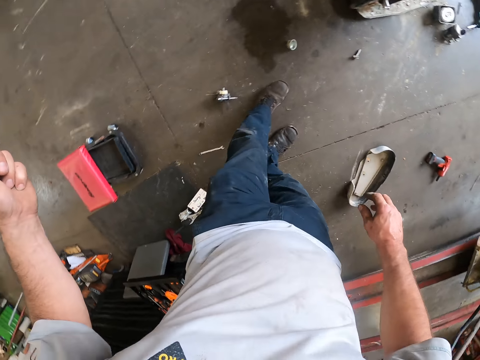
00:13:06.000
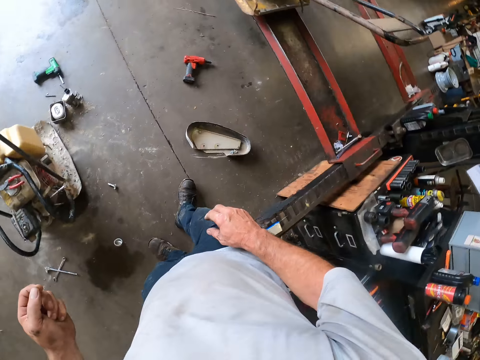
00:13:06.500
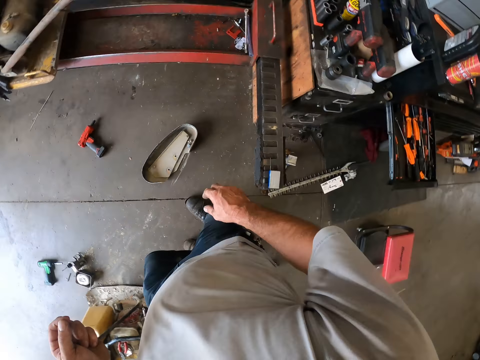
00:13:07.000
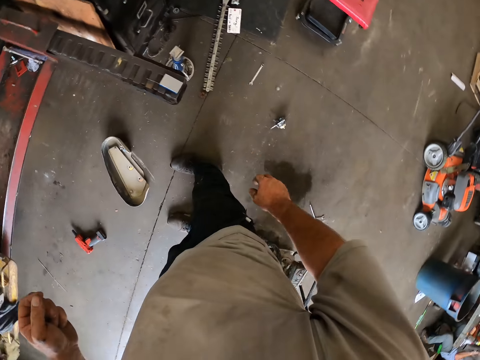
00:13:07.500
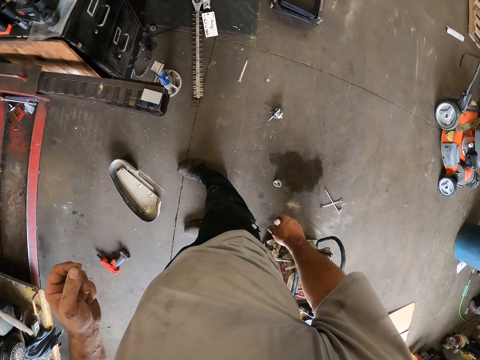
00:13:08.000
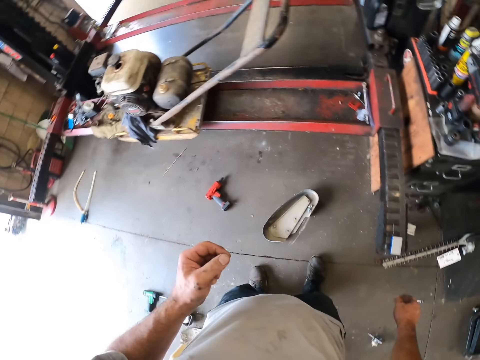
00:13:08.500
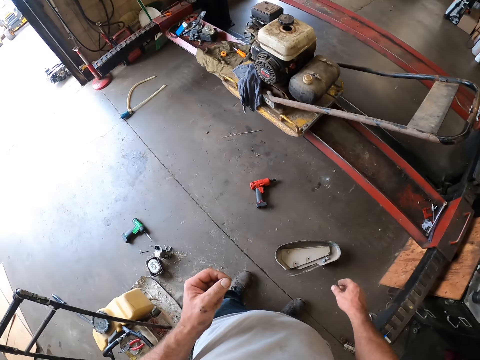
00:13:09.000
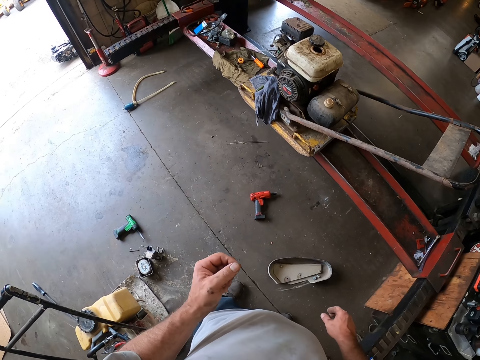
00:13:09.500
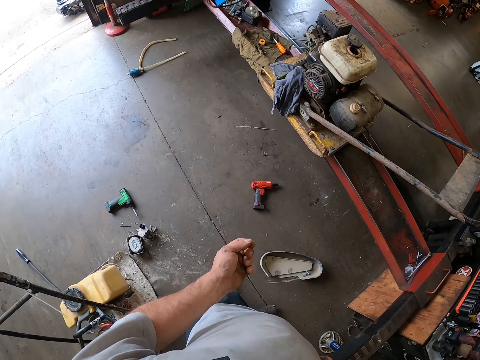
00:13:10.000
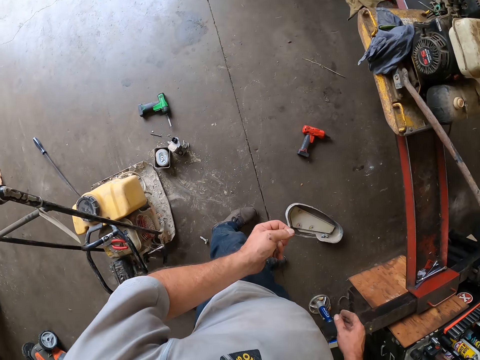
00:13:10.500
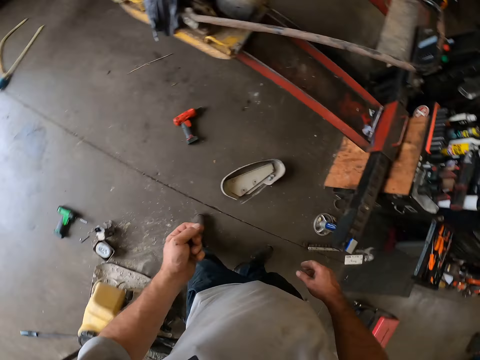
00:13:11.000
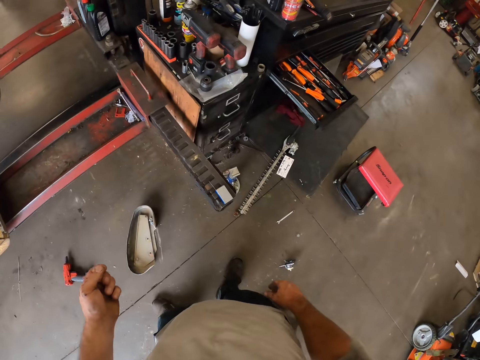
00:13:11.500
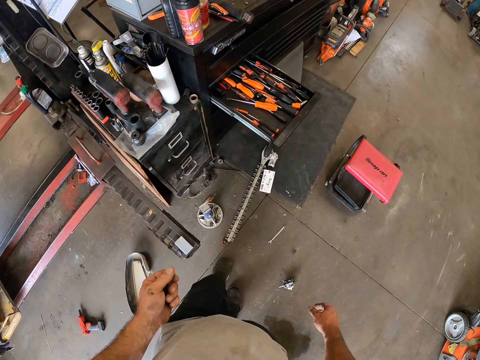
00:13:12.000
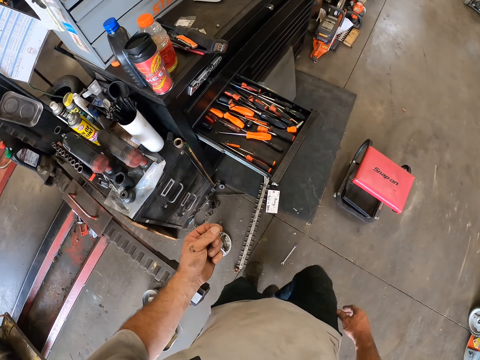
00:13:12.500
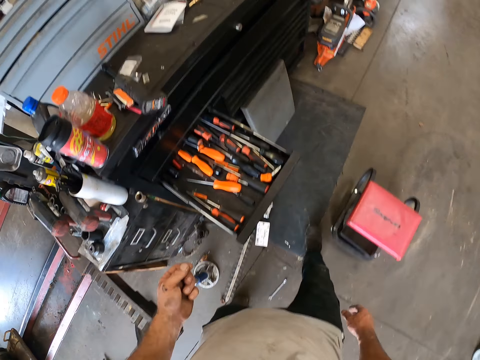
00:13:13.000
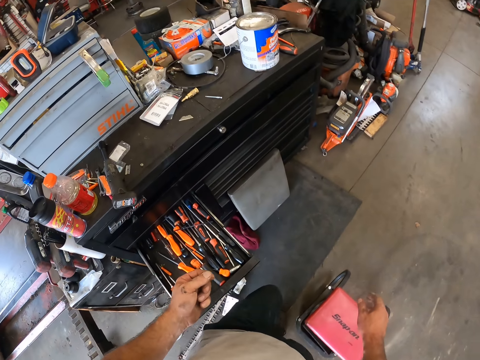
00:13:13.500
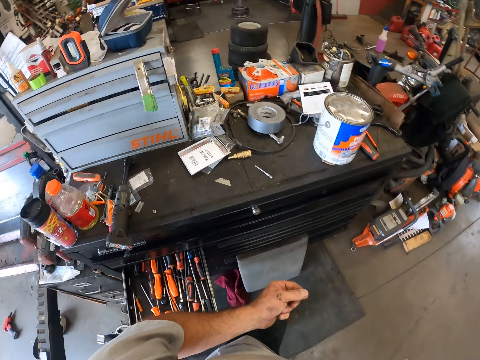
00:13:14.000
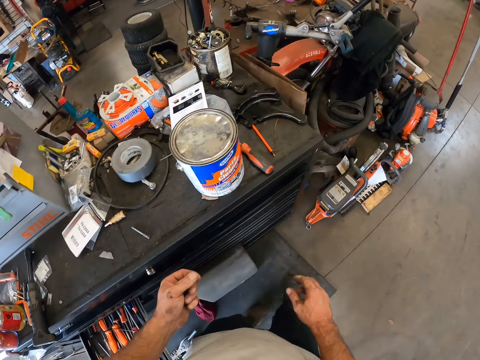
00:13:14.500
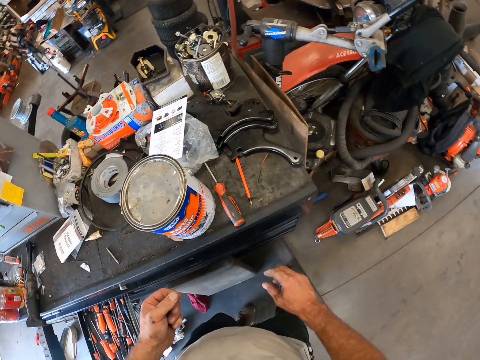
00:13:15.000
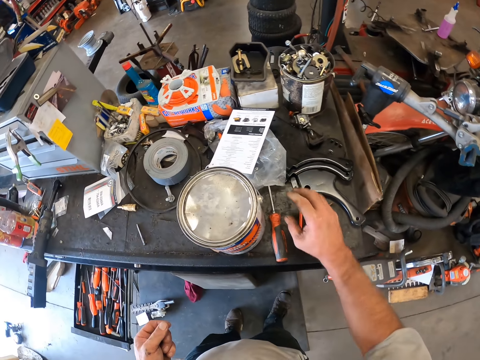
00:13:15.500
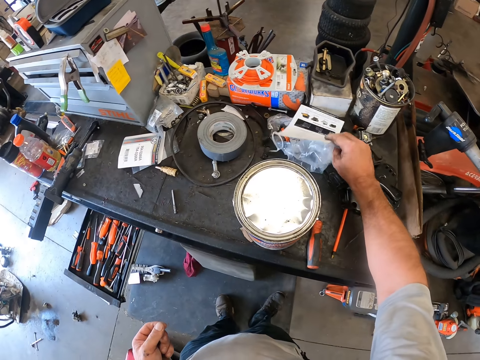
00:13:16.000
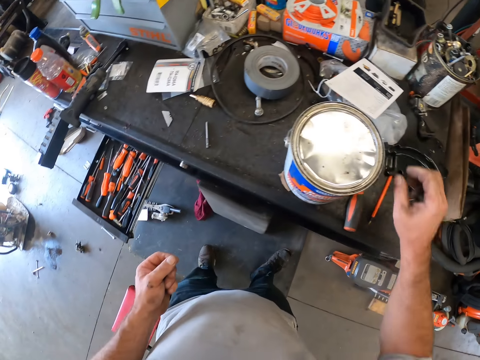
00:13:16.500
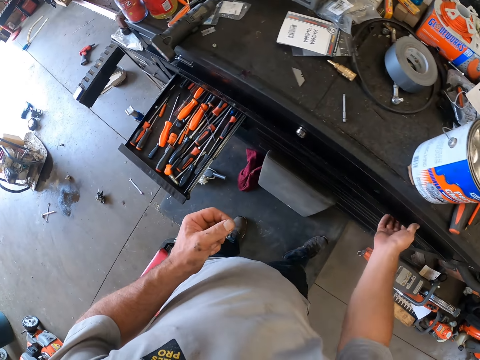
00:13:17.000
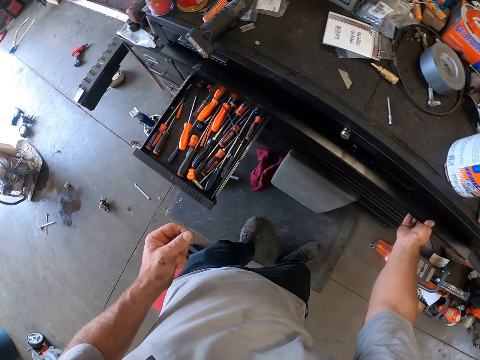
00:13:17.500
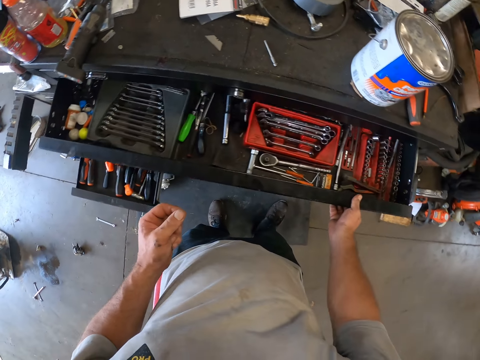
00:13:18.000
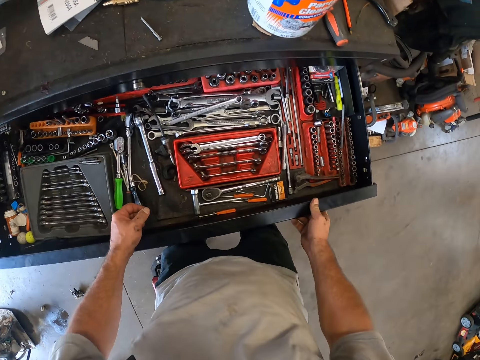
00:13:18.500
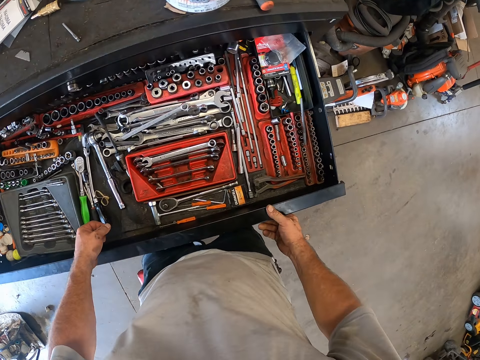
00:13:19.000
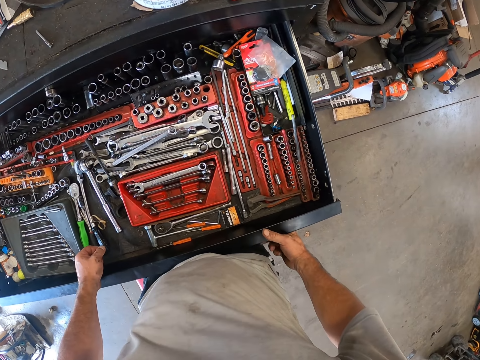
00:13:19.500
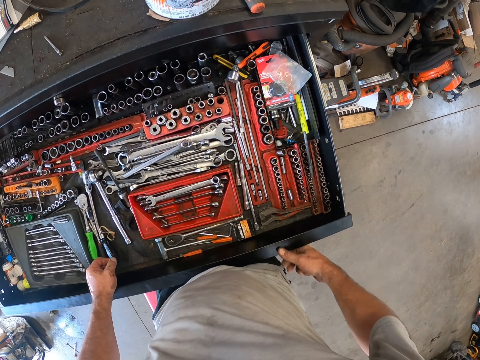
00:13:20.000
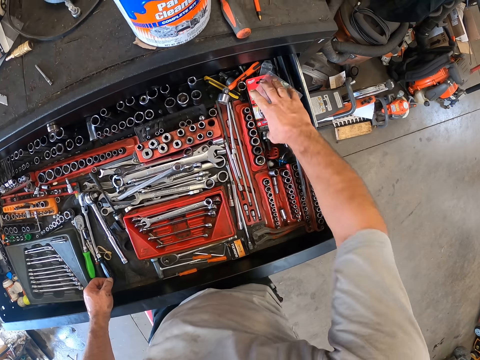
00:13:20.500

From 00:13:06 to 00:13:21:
The camera wearer looks around. He steps forward. He moves the paper. He touches a nylon and a leaflet on the toolbox with his right hand. He opens the first tool box drawer with his right hand. He picks up a pack in the first tool box drawer with his right hand.

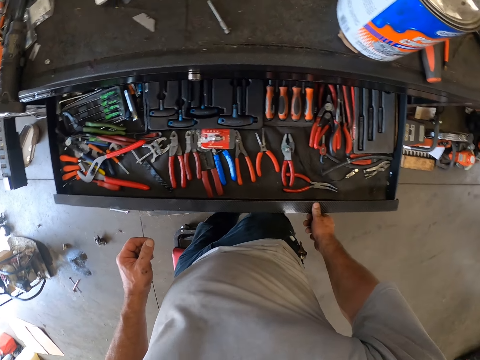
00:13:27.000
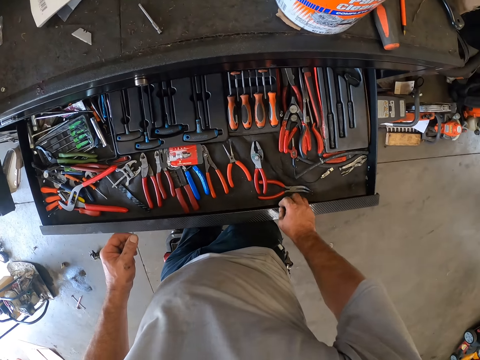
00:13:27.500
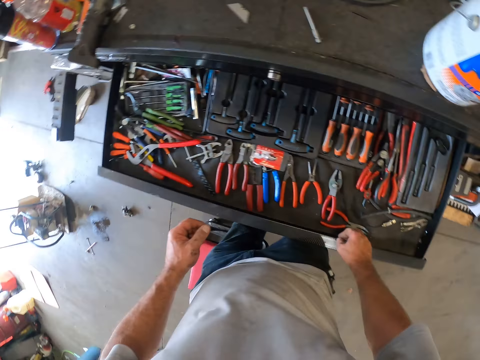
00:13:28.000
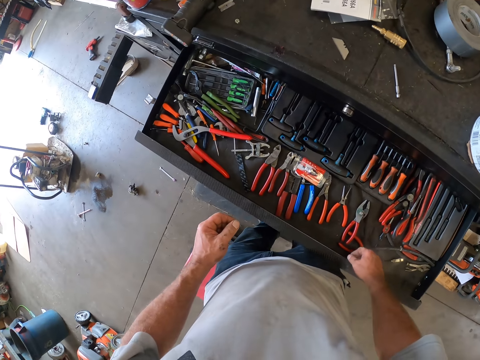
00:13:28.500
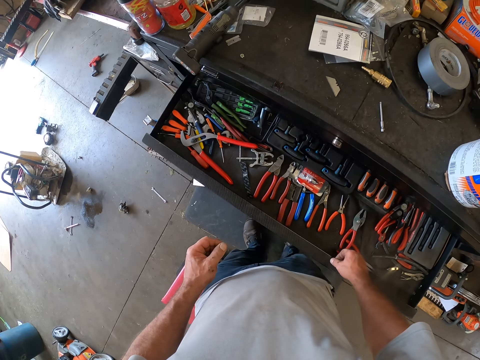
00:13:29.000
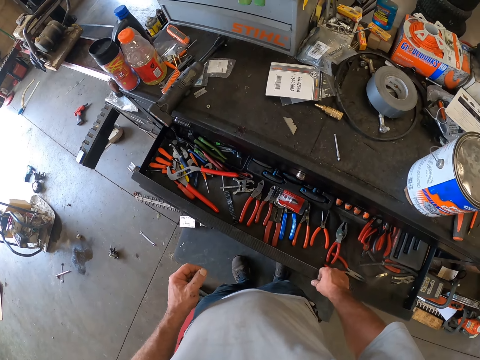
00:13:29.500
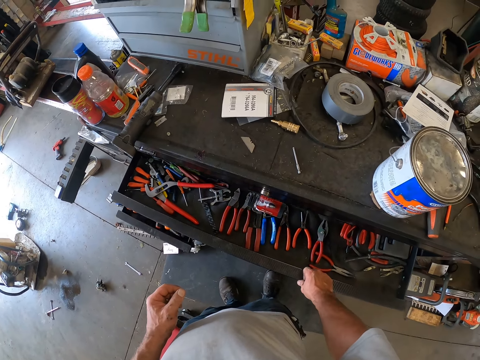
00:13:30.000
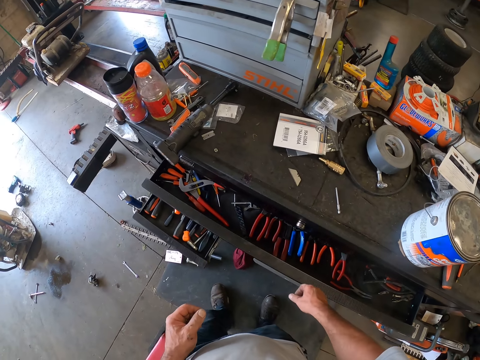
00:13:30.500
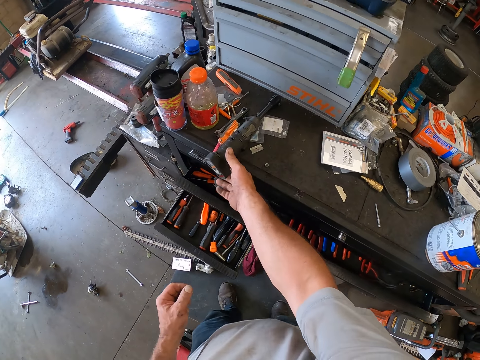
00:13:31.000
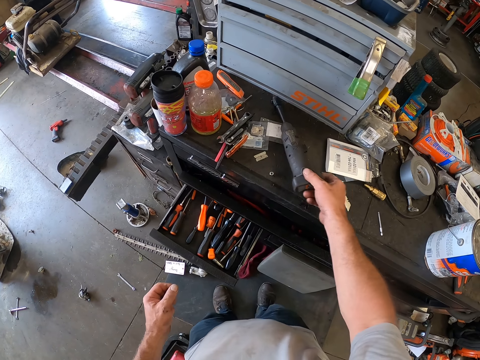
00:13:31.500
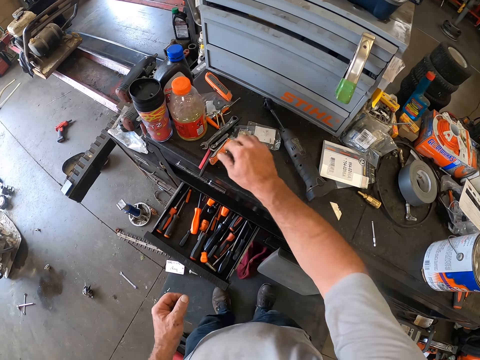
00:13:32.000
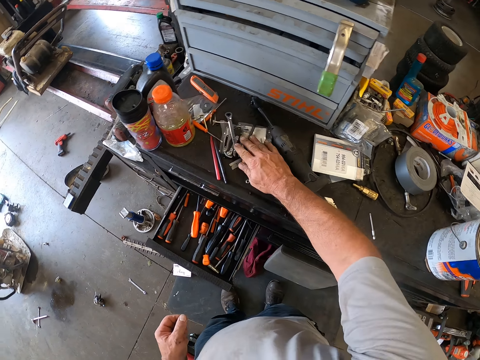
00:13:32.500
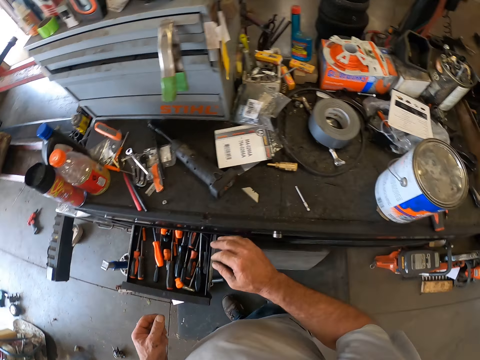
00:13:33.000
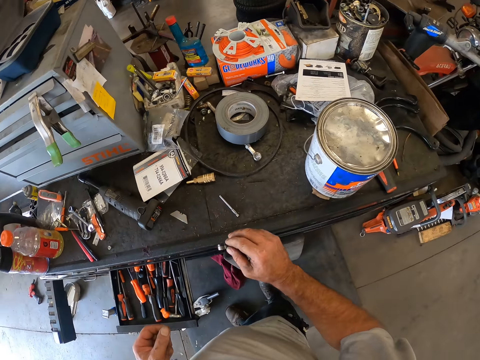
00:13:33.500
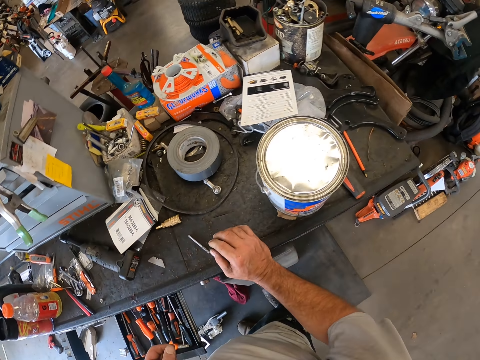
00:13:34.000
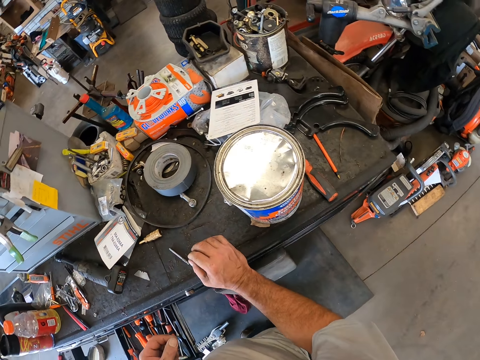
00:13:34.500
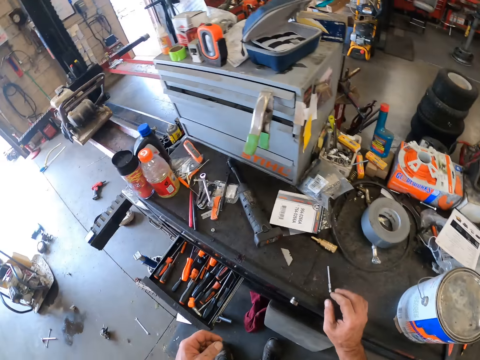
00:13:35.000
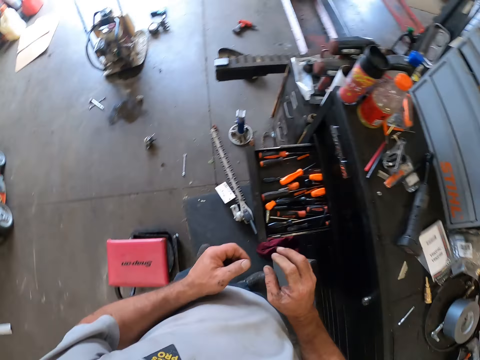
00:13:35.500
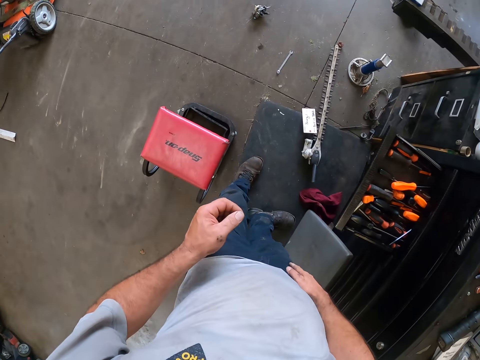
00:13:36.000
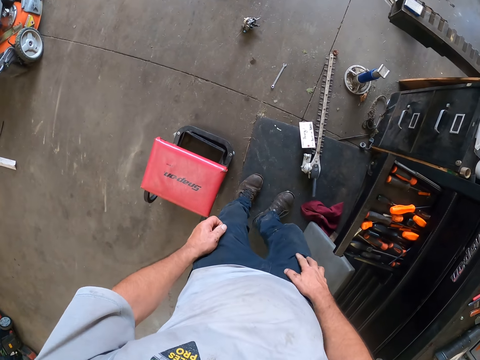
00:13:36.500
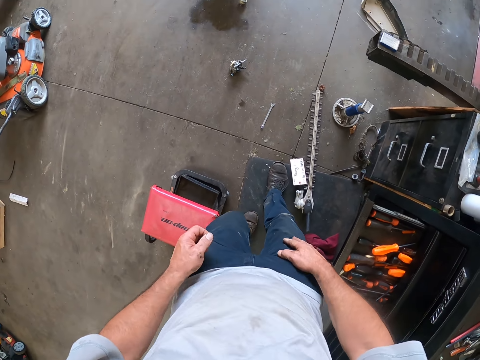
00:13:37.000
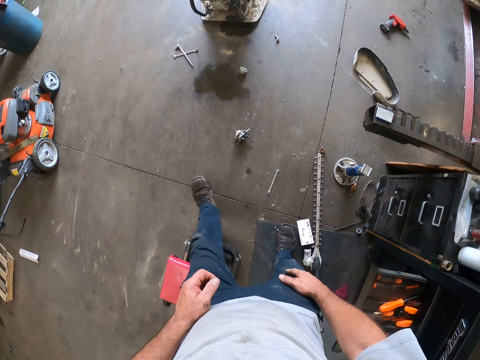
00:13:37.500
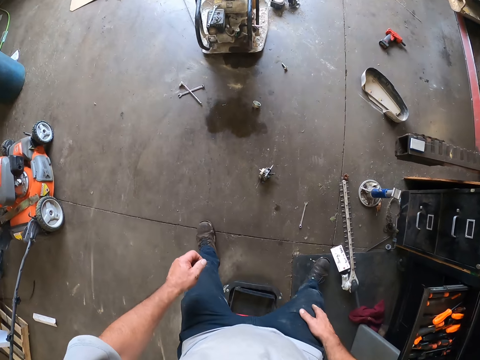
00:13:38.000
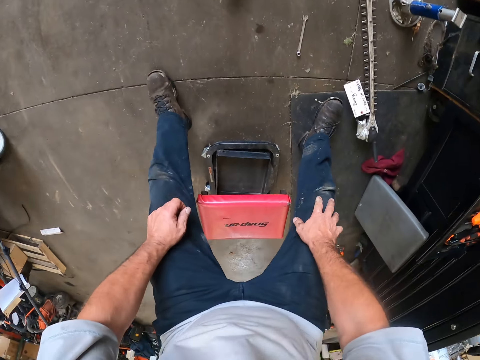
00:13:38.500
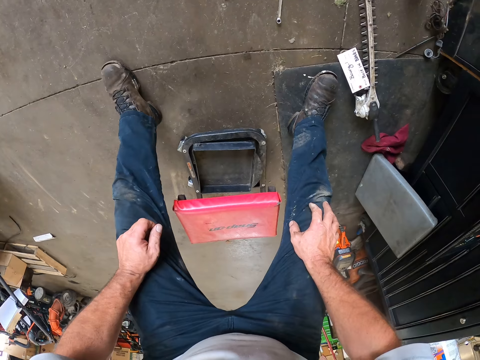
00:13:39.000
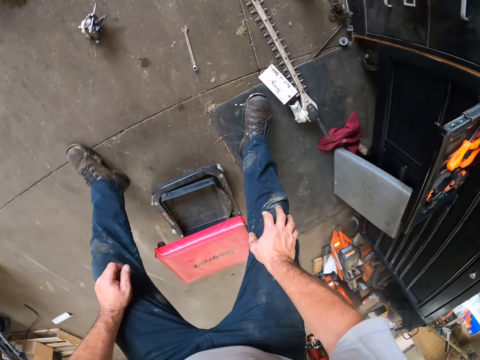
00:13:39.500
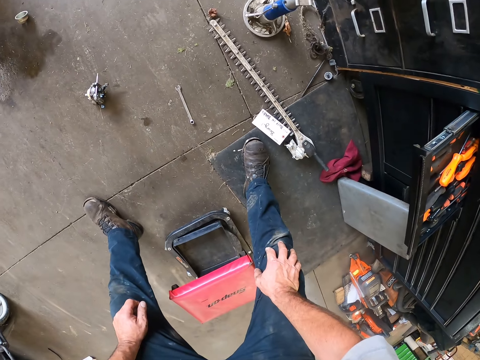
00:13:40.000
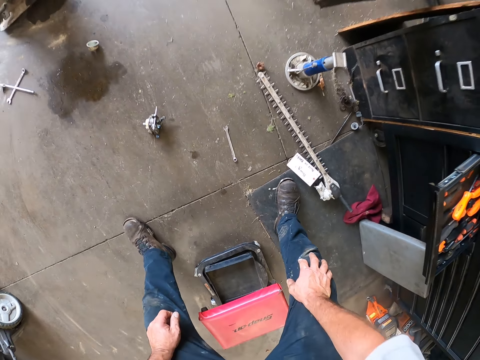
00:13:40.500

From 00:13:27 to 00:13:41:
The camera wearer pushes the second tool box drawer with his right leg. He closes the second tool box drawer with his right hand. He moves a screwing machine on the tool box with his right hand. He moves the pens. He touches some tools on the tool box with his right hand. He looks around. He touches the drawer. He looks around. He touches the trouser. He steps forward. He bends. He looks around.
